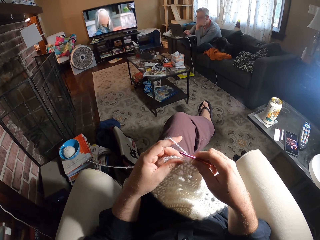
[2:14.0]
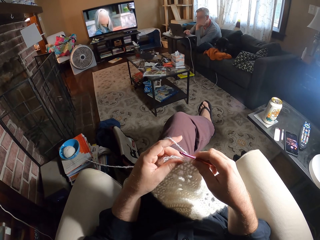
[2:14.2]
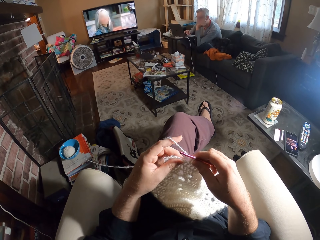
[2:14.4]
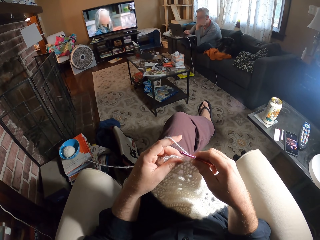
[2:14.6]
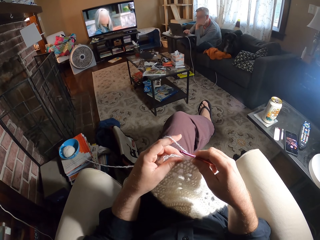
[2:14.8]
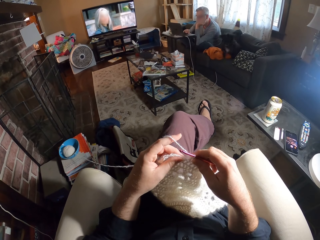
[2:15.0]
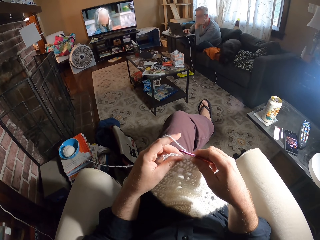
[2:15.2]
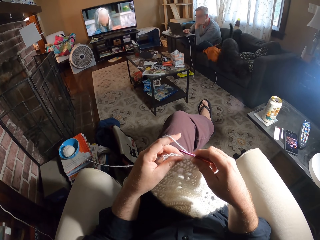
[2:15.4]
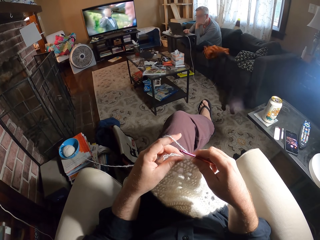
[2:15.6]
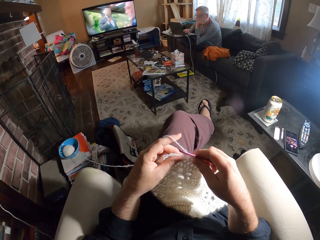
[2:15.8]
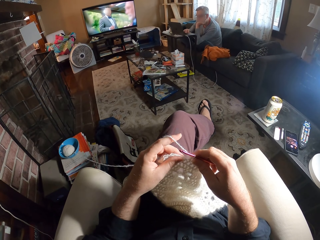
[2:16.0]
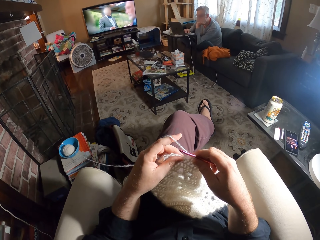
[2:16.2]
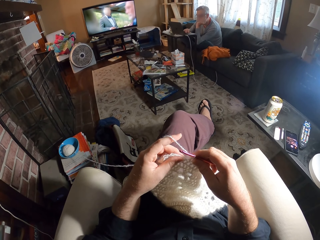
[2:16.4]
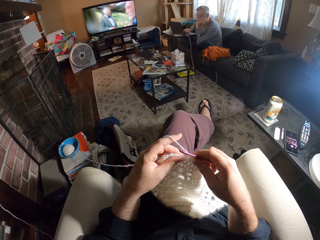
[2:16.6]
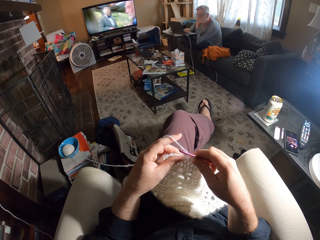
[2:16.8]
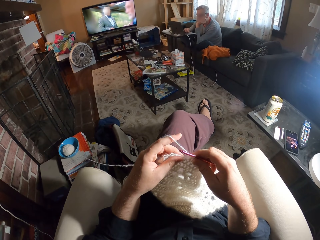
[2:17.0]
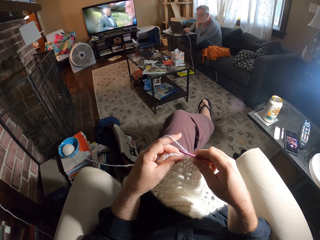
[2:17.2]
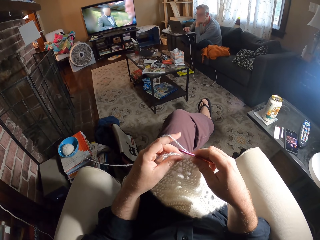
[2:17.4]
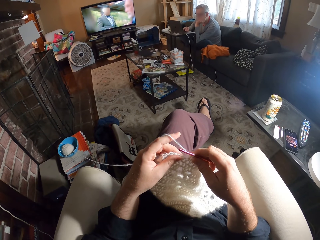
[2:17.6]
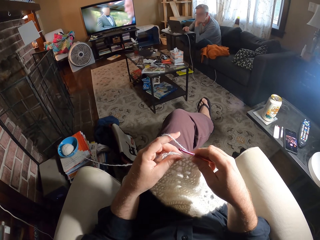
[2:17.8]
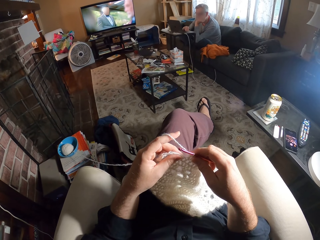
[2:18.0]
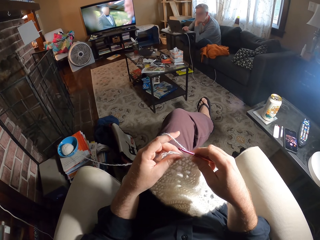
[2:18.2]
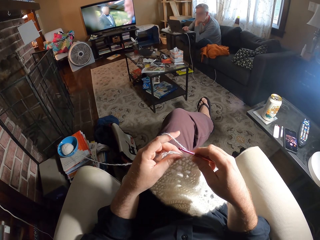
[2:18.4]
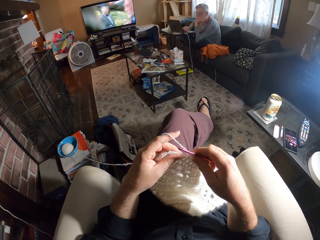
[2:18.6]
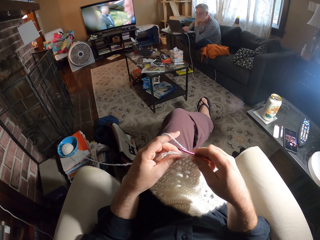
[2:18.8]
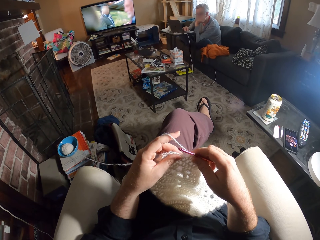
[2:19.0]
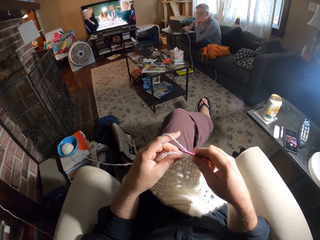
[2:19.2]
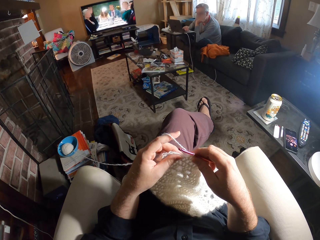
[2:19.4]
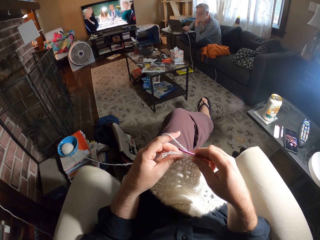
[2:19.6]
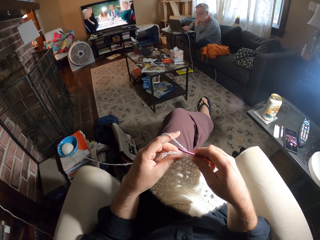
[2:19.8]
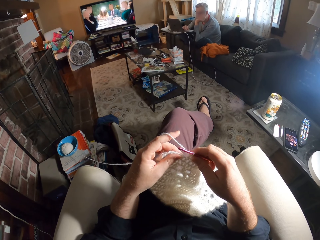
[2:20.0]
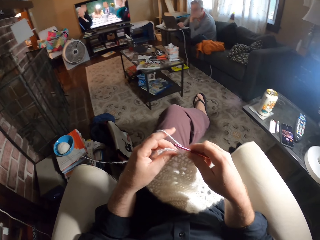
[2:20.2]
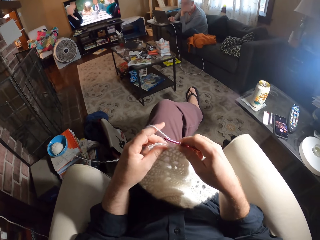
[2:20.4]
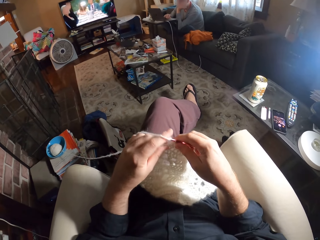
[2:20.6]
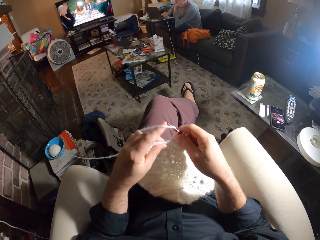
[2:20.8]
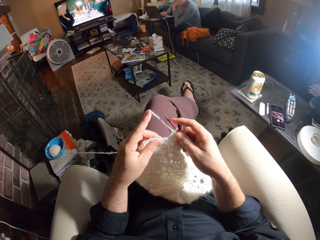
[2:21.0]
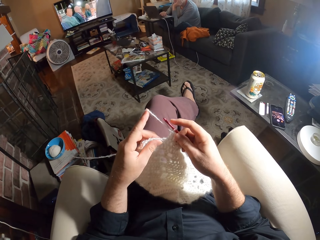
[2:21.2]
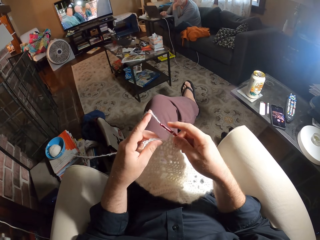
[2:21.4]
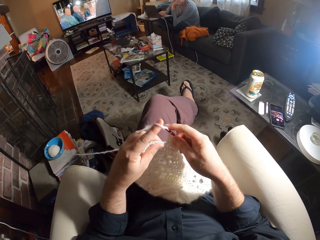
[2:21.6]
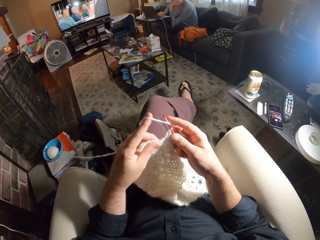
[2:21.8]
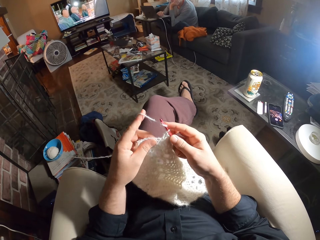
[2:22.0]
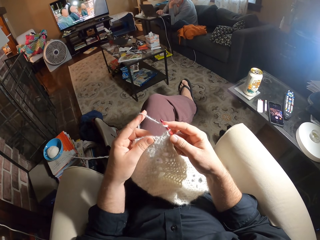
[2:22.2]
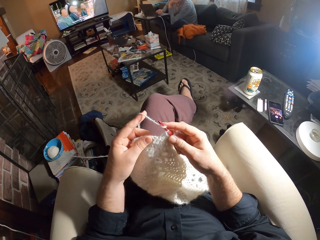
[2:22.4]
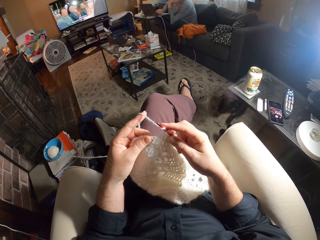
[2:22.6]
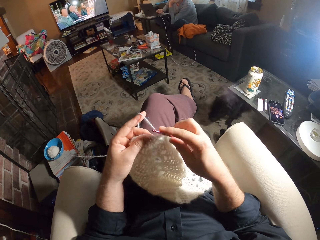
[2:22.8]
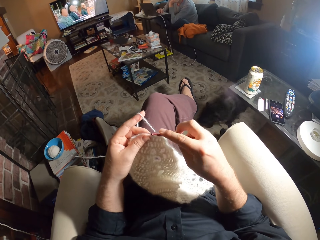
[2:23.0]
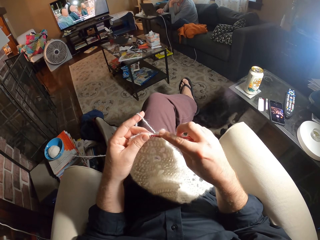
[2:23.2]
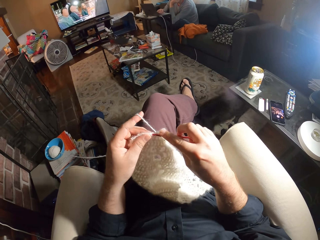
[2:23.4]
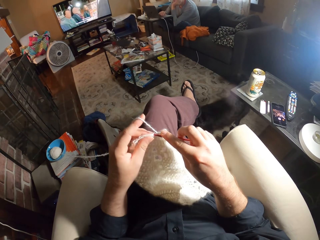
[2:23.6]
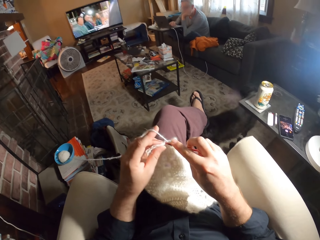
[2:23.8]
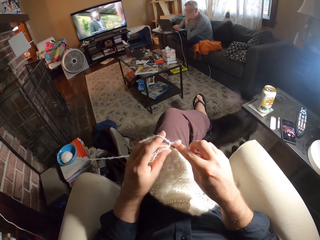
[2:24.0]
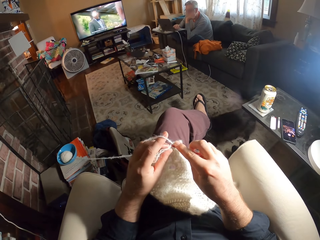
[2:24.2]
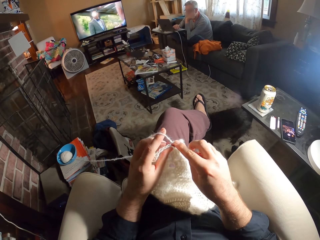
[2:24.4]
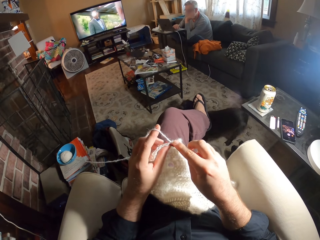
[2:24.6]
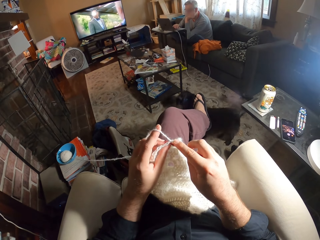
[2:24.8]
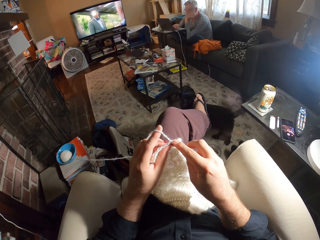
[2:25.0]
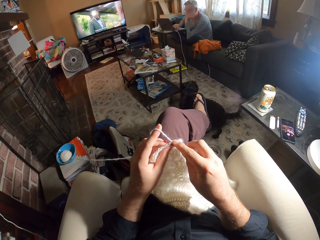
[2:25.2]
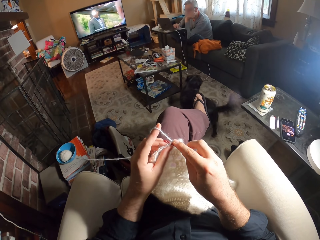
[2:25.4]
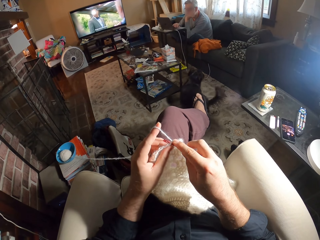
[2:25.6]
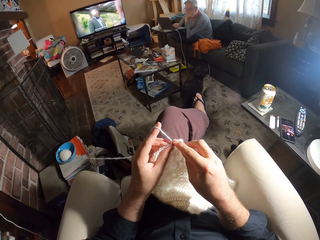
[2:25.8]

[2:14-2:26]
The camera wearer looks around. They knit the fabric.

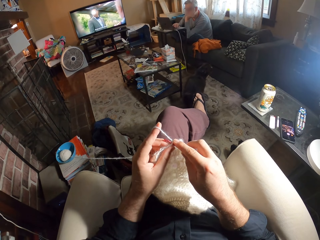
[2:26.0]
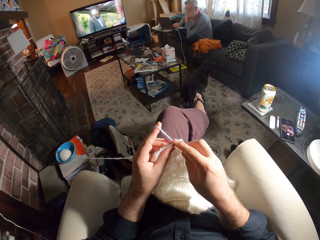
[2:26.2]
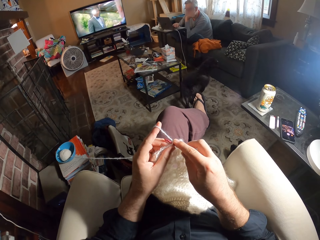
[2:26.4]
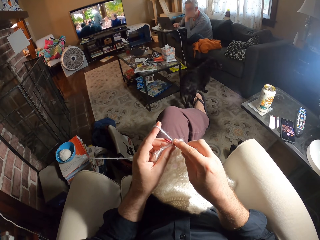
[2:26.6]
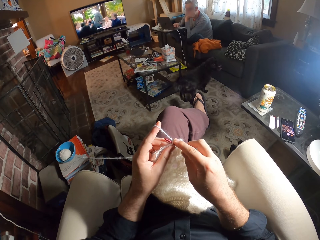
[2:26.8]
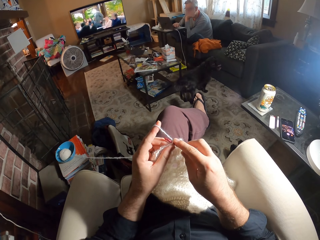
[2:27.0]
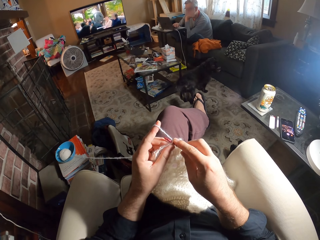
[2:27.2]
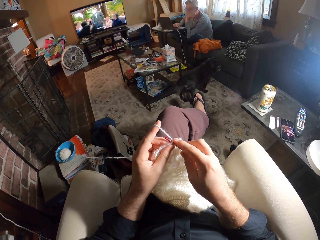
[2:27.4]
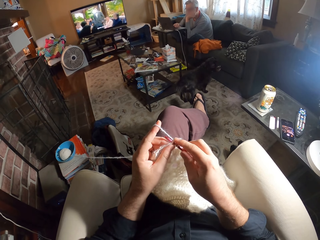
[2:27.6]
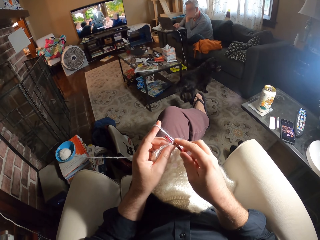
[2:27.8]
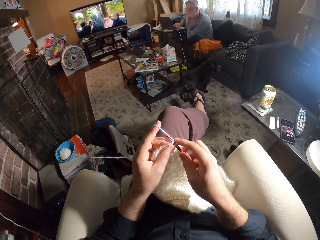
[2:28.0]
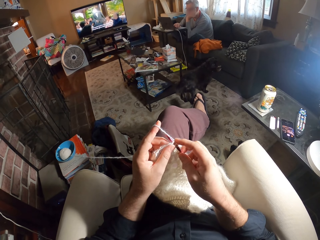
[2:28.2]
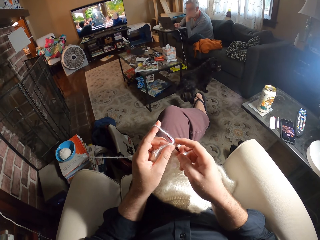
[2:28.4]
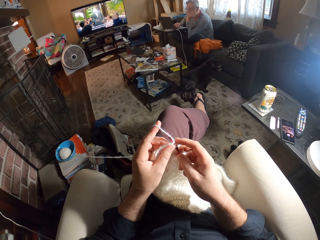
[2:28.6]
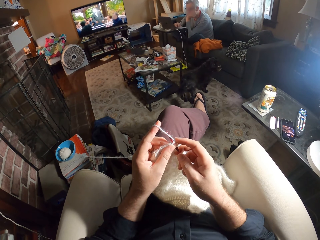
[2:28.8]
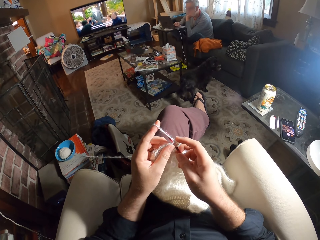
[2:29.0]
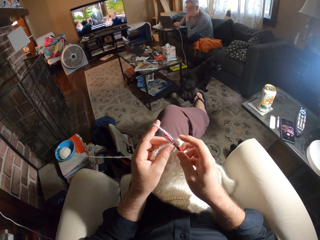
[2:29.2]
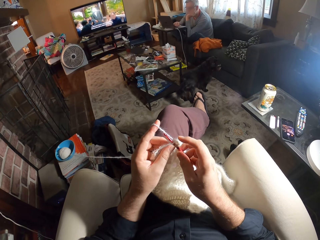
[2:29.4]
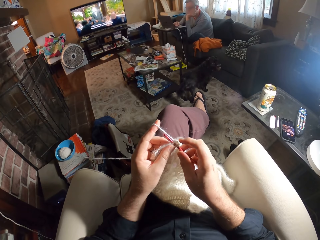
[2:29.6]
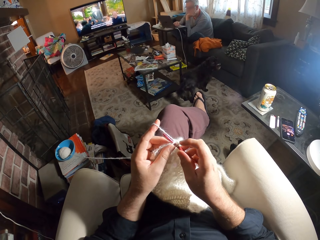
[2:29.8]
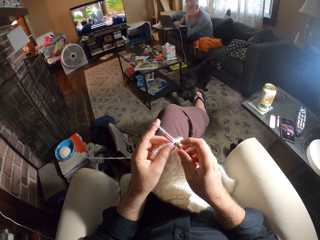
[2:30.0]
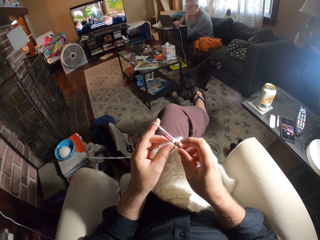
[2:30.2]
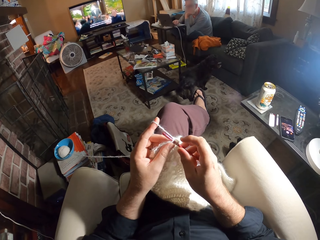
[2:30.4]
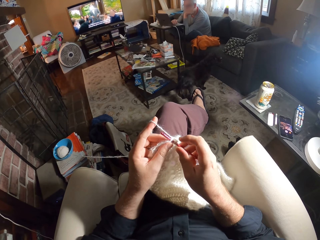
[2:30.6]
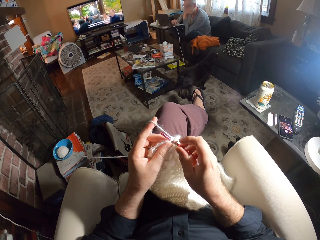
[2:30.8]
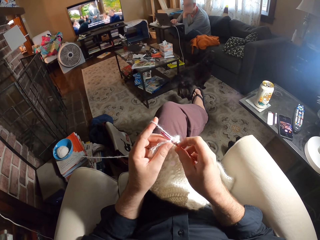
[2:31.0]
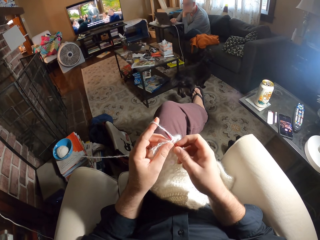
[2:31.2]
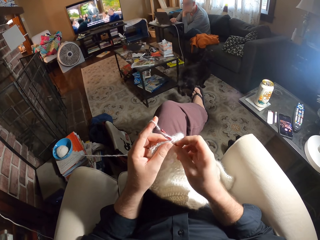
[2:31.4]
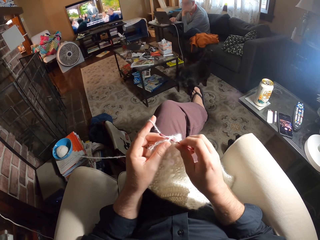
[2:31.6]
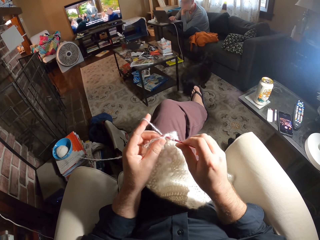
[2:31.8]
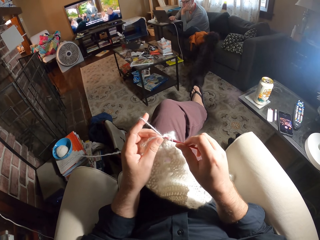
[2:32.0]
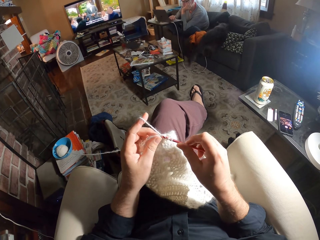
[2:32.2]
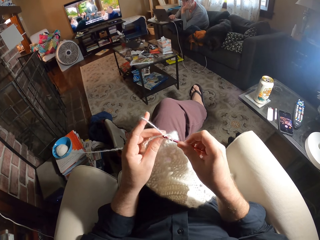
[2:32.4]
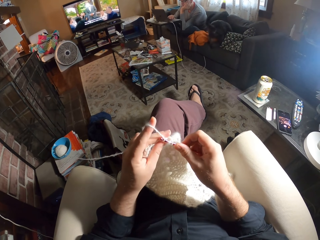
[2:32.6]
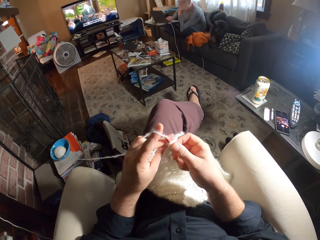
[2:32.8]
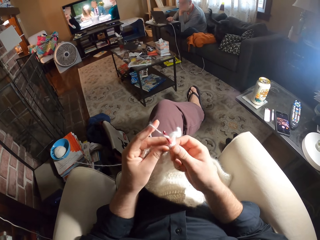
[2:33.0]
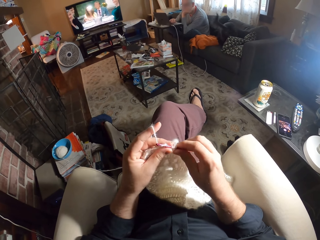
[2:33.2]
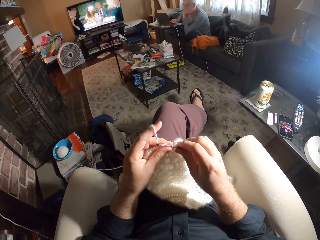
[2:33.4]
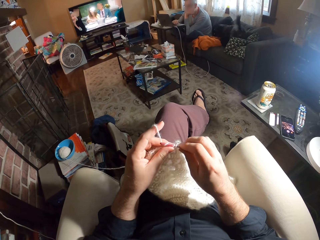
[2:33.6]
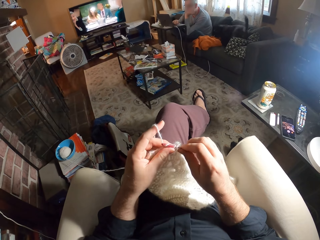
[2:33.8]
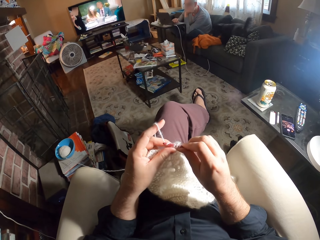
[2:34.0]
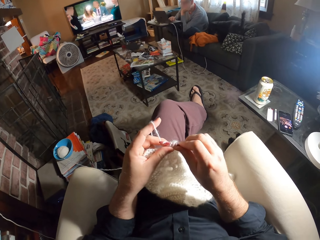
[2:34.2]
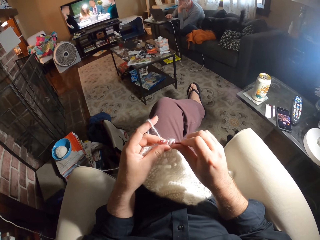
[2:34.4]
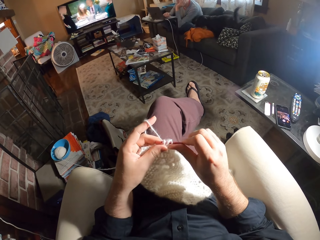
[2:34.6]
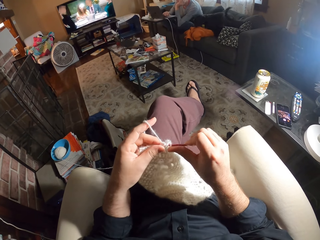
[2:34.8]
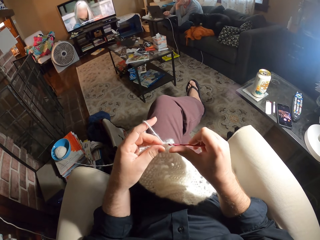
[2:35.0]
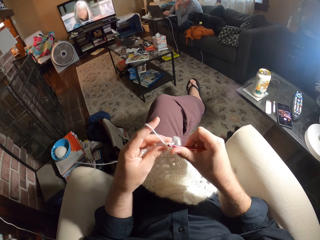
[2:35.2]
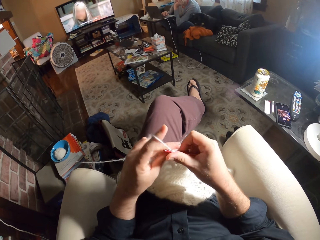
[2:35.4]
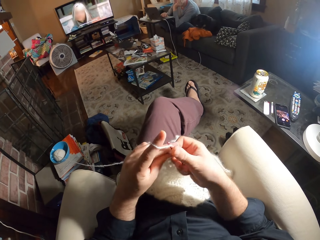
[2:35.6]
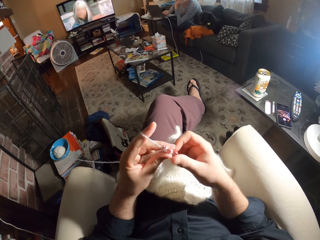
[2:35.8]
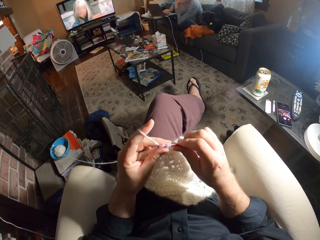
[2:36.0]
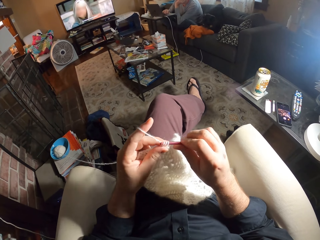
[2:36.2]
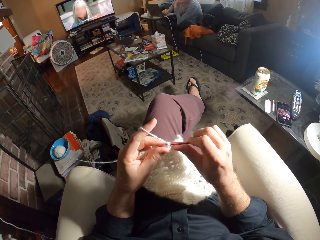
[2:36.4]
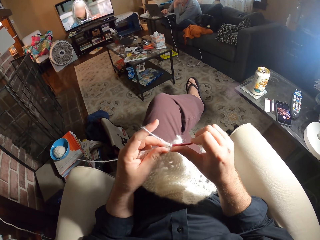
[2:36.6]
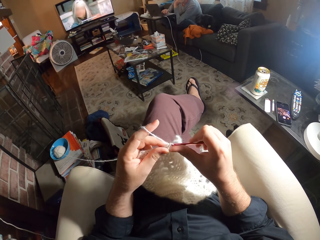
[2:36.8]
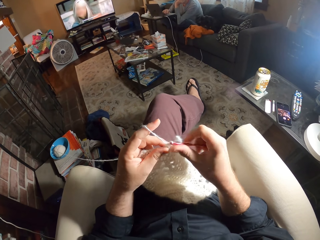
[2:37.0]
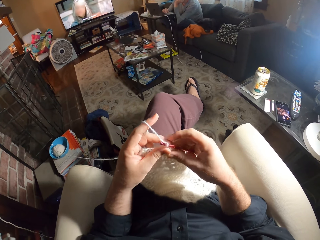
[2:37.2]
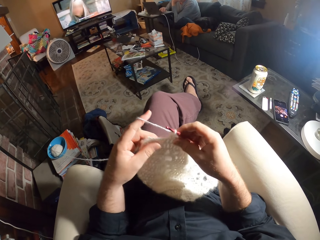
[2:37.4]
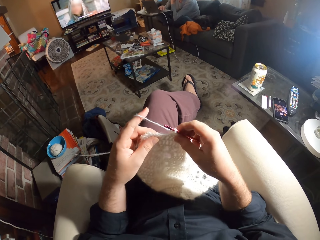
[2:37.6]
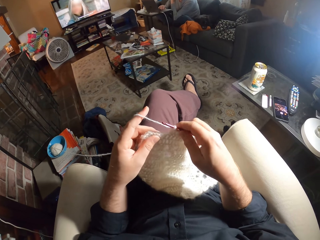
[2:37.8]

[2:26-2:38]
The camera wearer stares at something. They knit the fabric.
